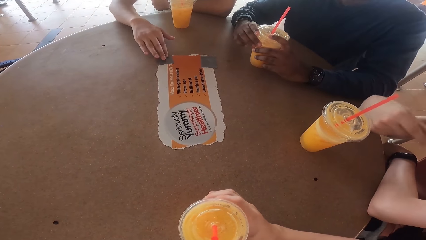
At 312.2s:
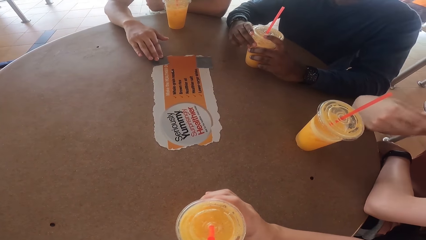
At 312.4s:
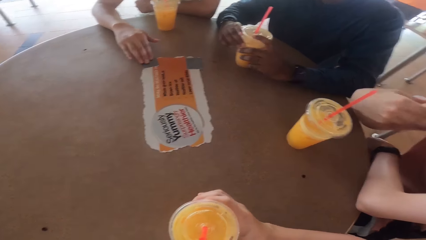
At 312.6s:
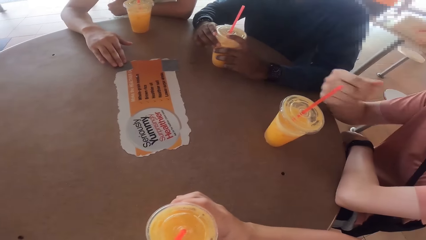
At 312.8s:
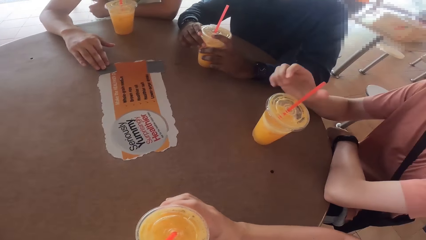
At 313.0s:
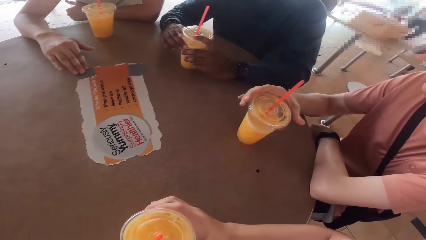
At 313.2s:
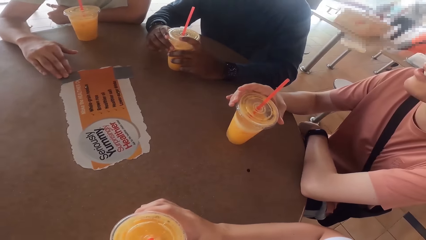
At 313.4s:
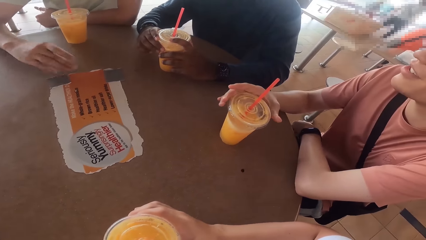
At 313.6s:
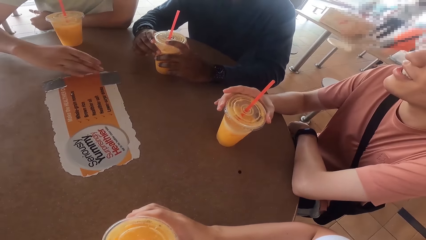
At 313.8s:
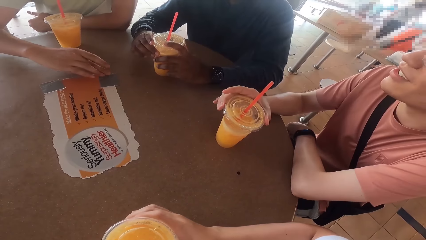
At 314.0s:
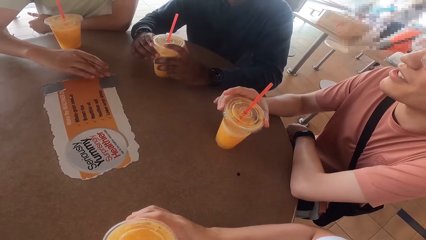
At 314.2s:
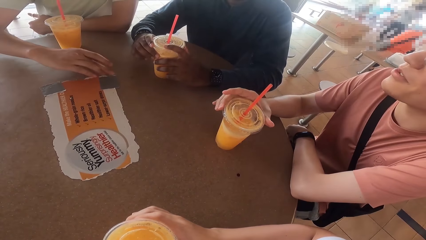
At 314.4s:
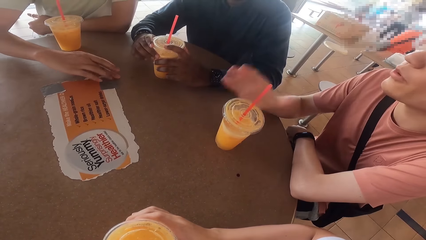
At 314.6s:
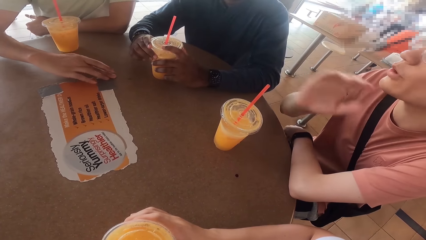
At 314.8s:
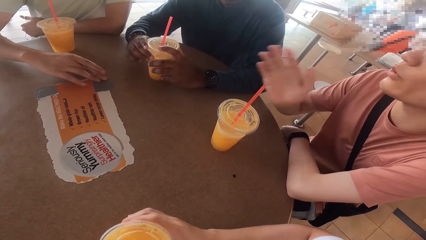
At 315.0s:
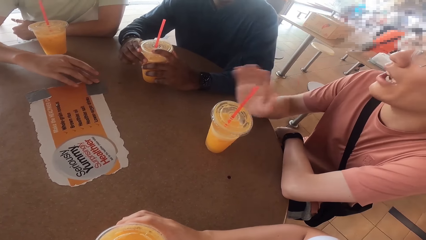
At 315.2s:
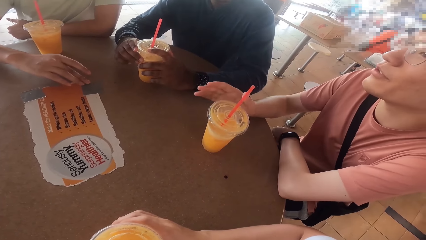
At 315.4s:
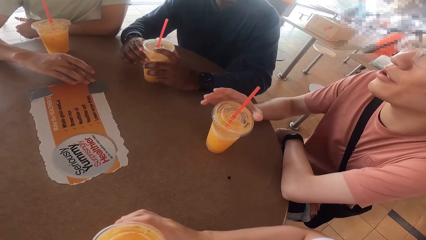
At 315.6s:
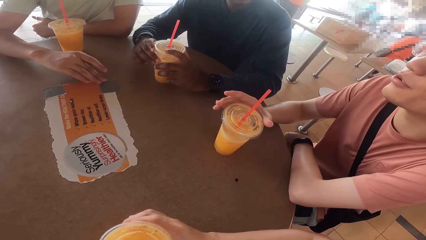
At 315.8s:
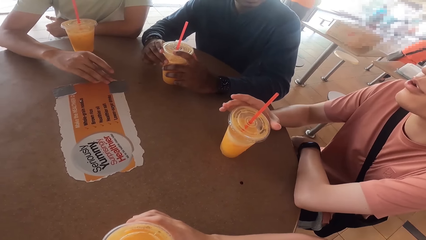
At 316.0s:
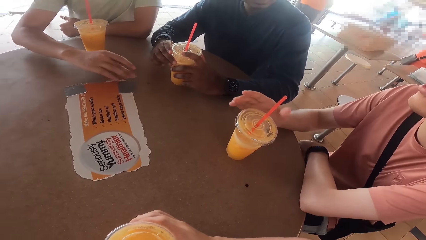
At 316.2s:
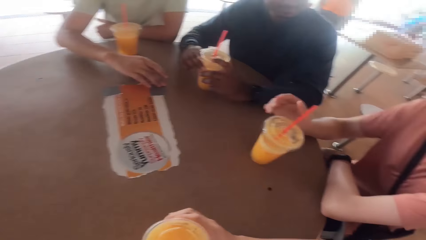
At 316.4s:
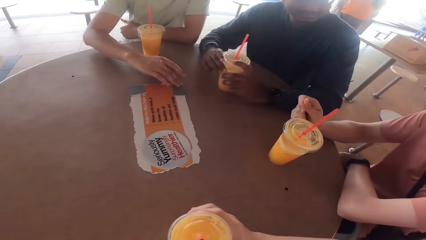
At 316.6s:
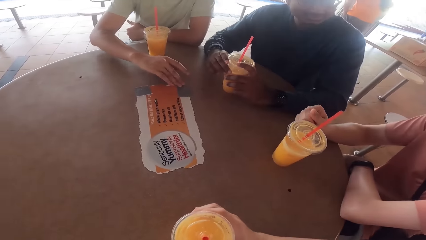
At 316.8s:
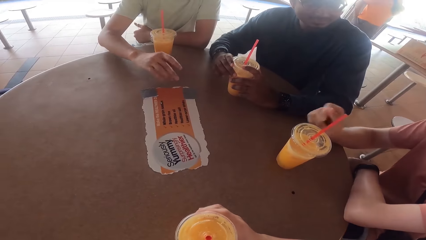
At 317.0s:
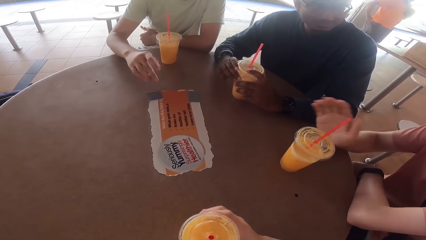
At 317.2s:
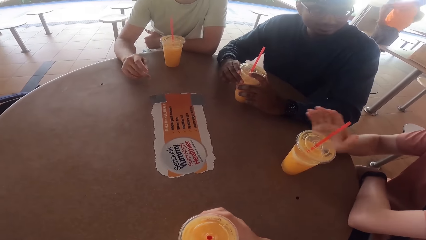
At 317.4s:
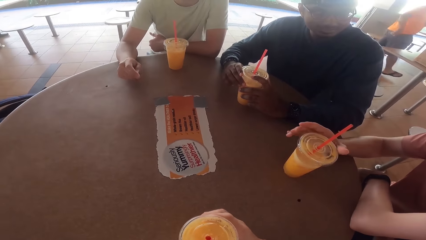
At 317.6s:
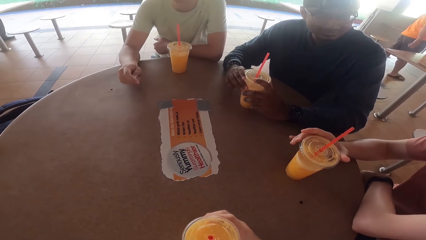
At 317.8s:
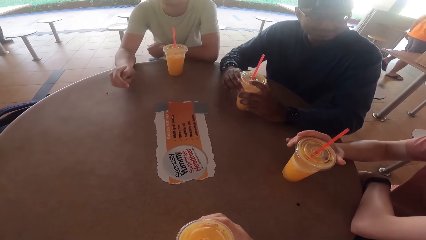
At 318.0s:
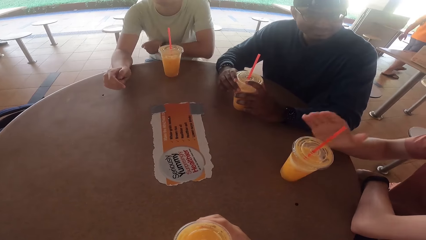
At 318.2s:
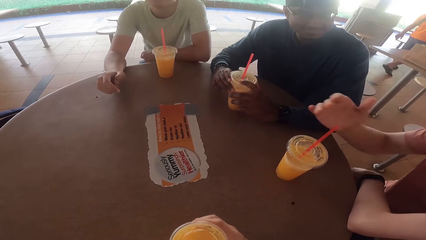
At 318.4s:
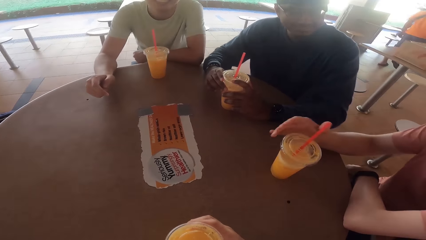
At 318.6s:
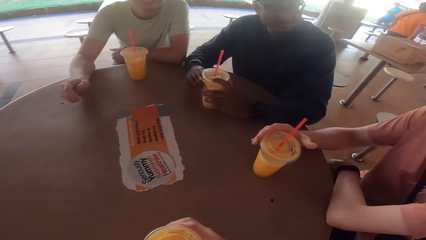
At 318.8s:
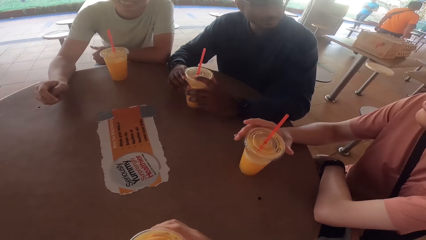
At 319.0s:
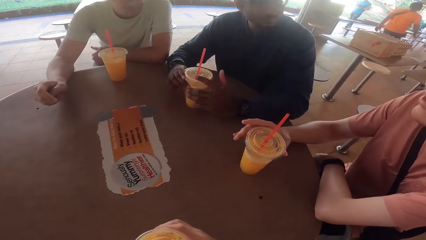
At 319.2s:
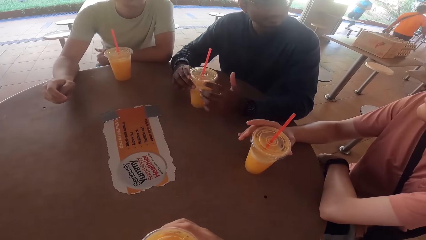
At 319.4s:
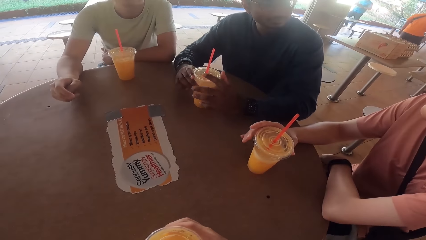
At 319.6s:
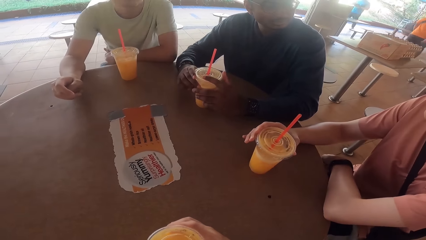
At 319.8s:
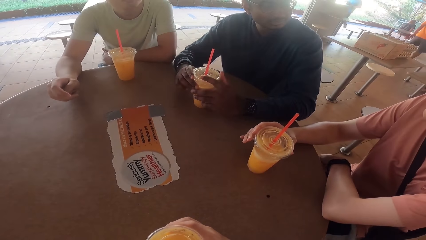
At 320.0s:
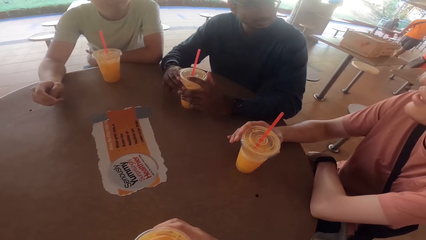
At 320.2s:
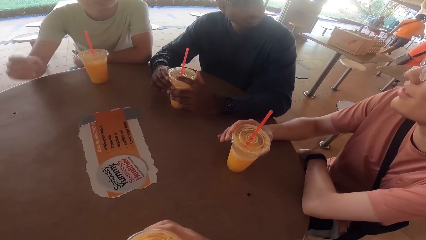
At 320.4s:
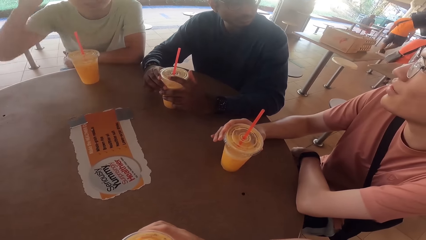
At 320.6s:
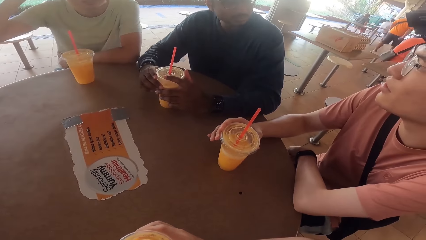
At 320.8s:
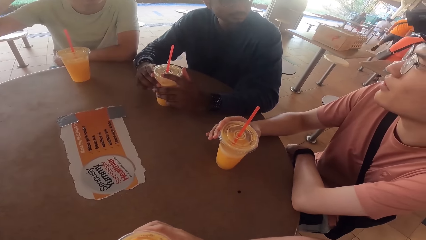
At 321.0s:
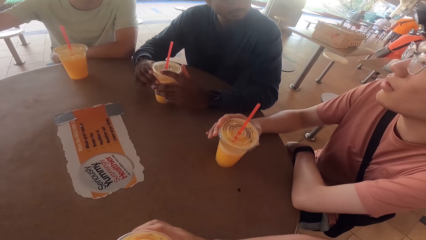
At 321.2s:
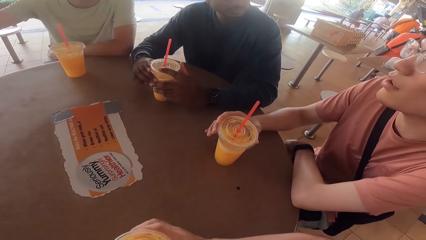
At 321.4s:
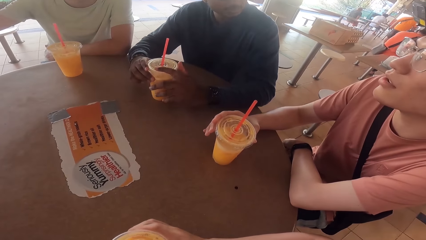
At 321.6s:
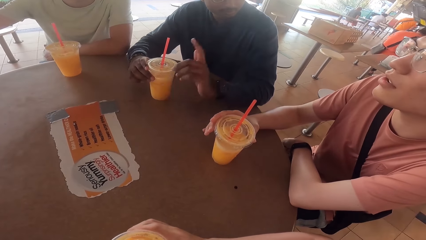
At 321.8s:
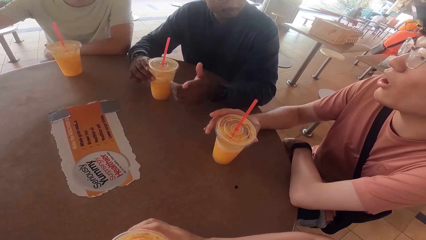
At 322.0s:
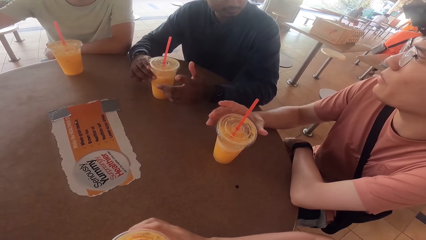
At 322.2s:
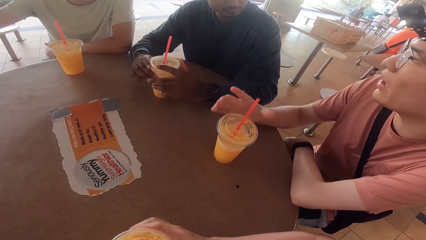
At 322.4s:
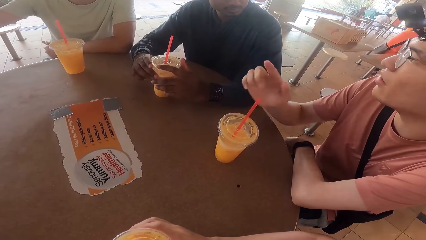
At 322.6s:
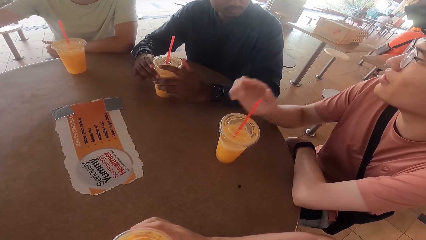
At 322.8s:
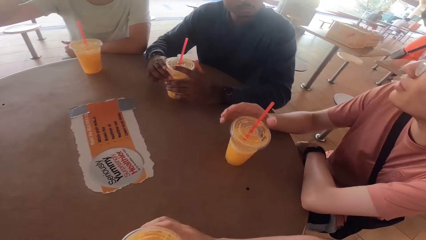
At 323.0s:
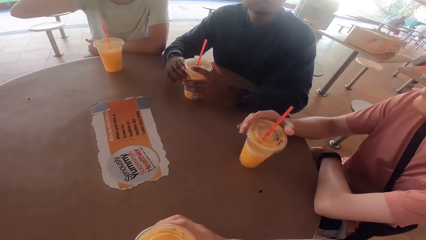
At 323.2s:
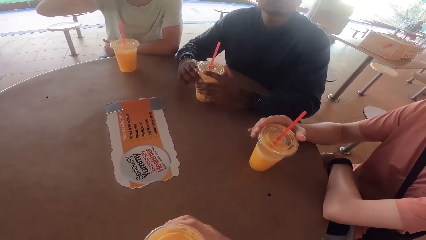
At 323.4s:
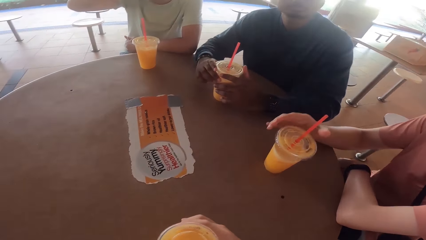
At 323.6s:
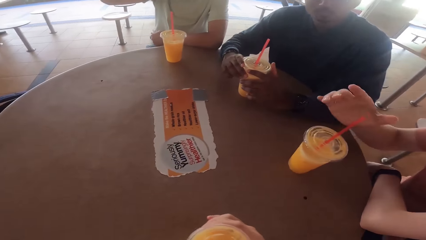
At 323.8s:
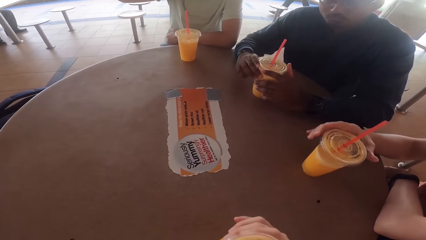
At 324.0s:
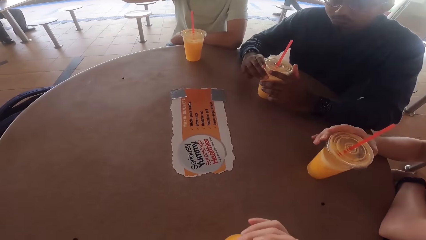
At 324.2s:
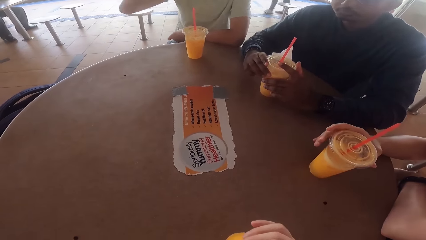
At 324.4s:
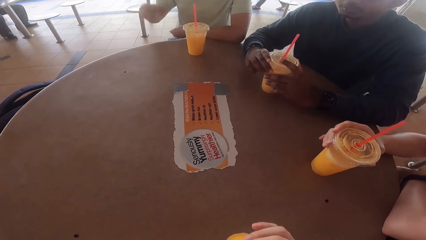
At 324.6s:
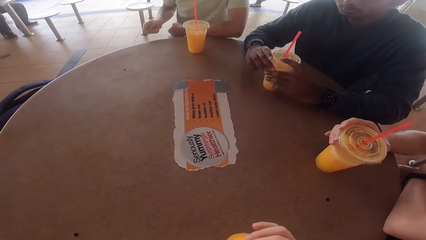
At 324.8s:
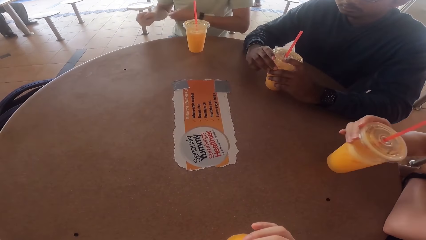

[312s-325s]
A person sips a drink from his cup. The person picks the juice from the table.

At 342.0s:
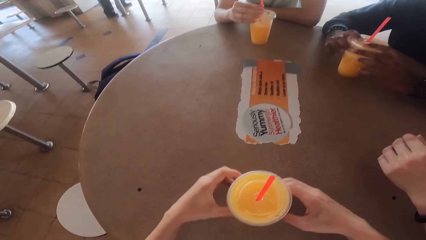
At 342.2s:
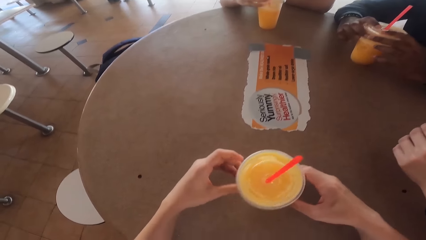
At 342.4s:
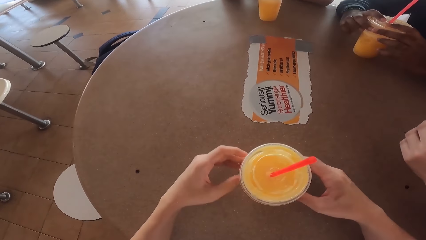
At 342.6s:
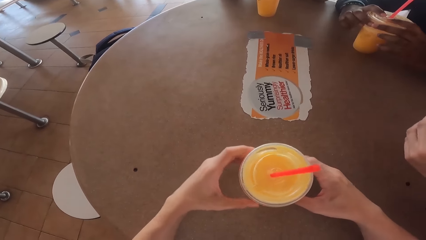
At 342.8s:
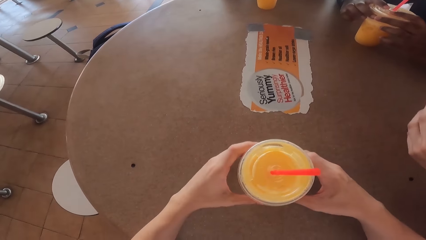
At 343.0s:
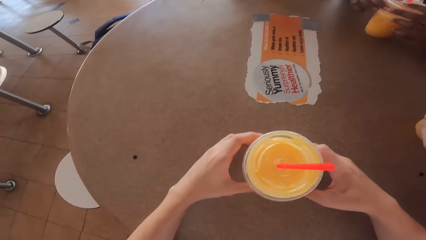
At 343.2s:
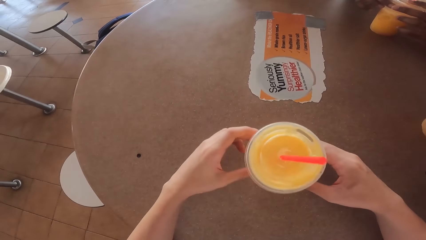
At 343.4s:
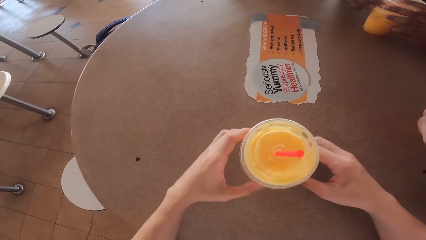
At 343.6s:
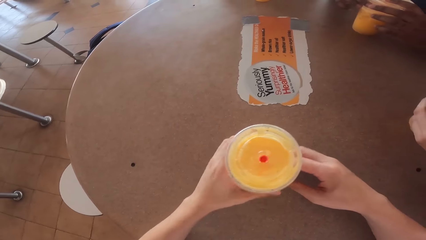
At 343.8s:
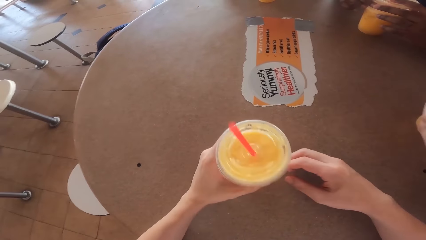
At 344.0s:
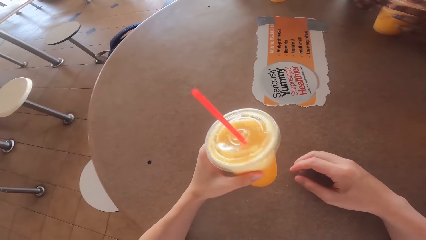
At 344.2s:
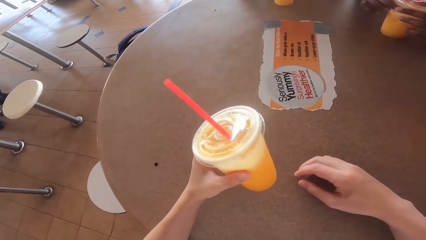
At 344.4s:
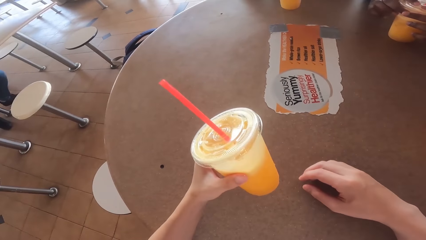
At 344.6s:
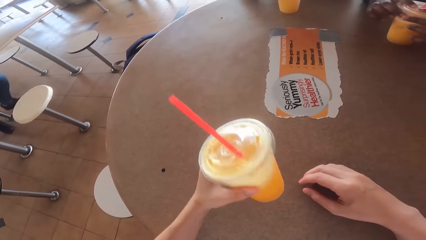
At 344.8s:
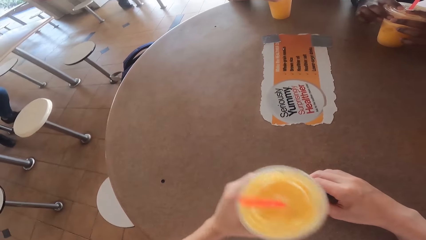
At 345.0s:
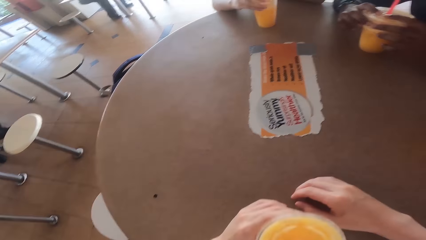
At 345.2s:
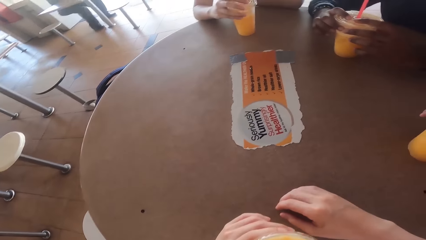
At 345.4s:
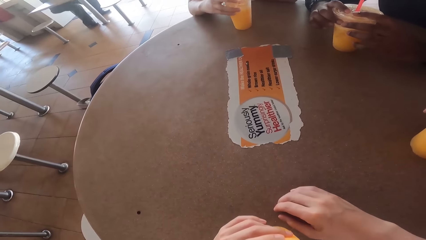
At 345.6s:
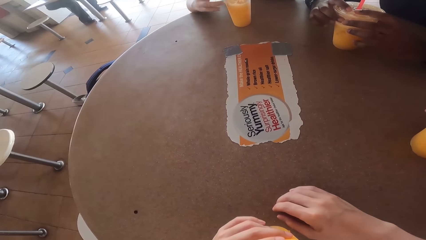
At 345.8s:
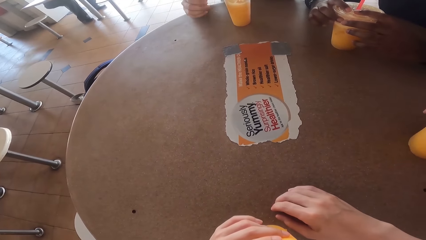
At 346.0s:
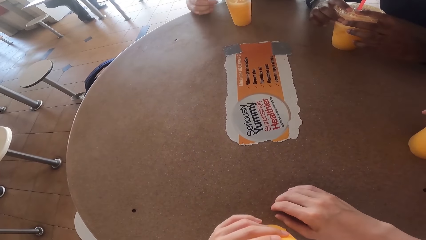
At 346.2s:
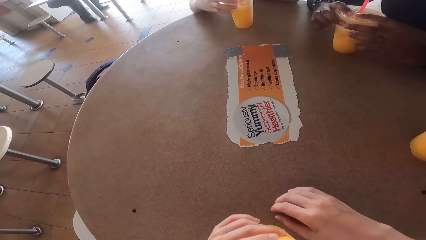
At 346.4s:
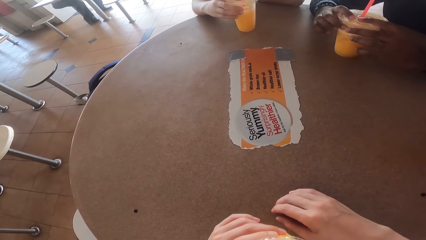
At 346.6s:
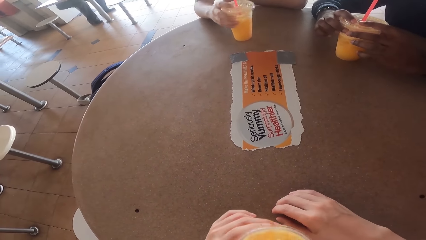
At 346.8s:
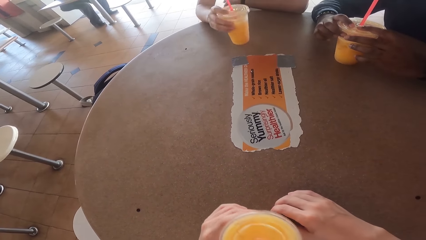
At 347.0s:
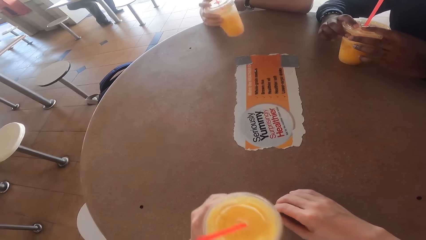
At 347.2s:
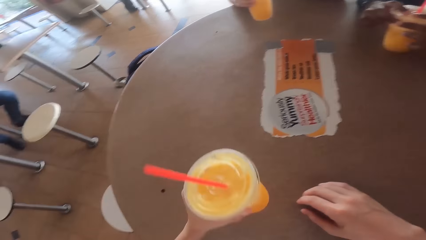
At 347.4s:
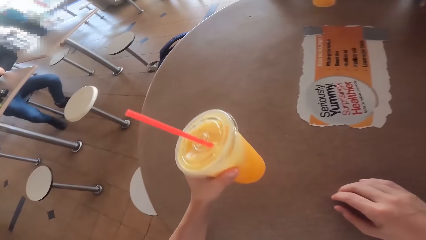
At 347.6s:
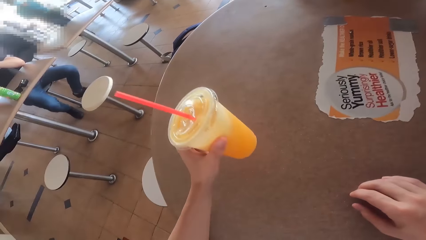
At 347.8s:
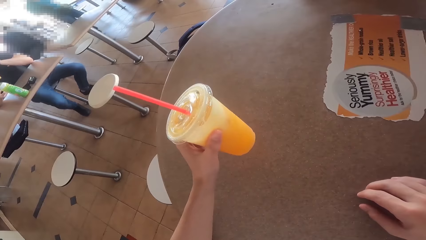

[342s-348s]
The camera wearer turns the juice. They lift the cup from the table. They drink the juice from the cup. Three persons drink the juices.
